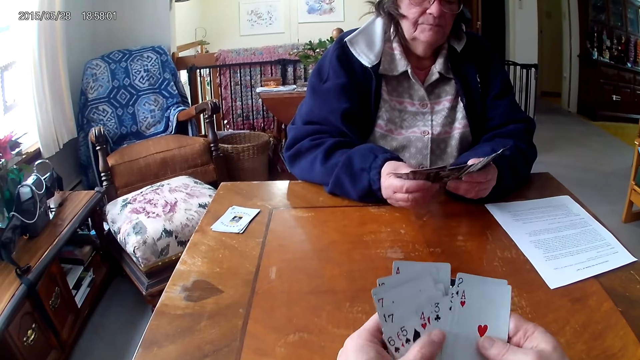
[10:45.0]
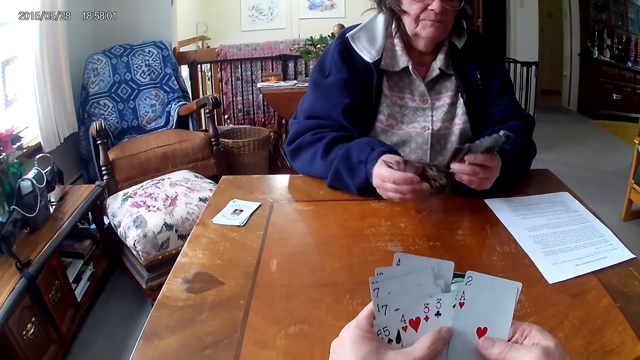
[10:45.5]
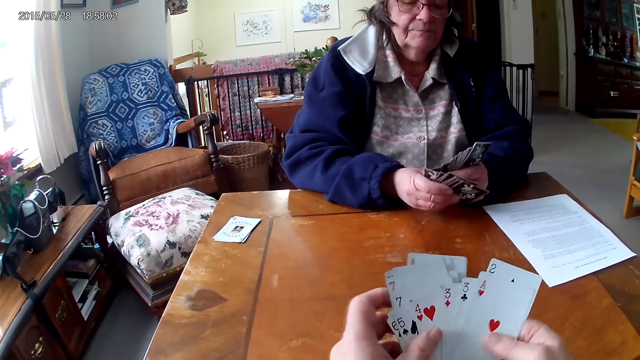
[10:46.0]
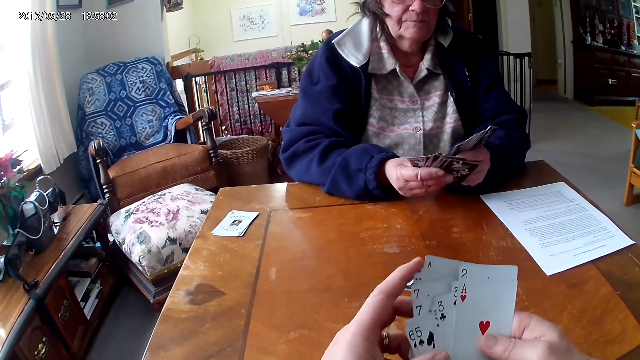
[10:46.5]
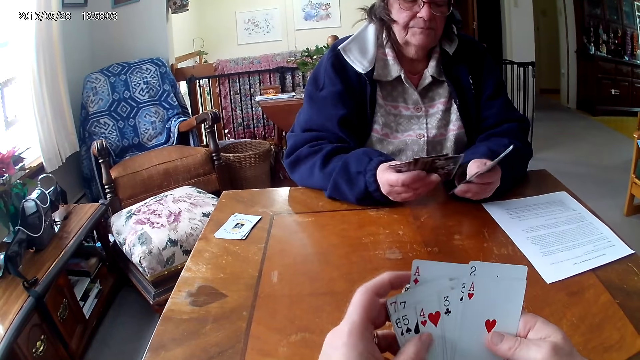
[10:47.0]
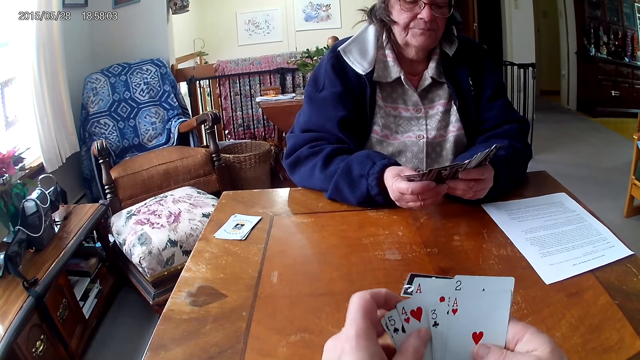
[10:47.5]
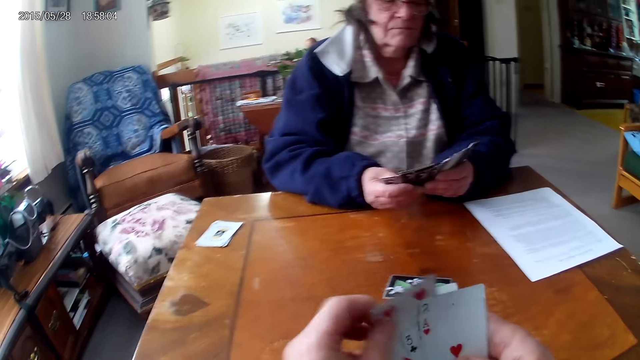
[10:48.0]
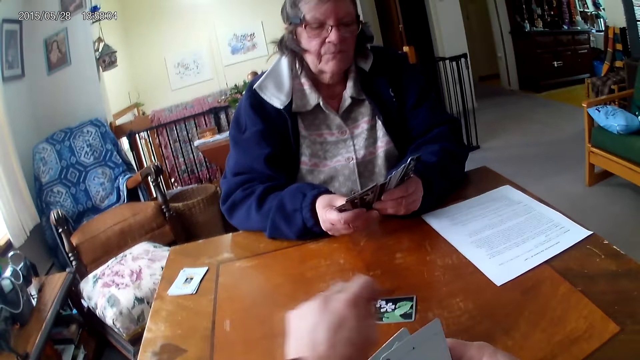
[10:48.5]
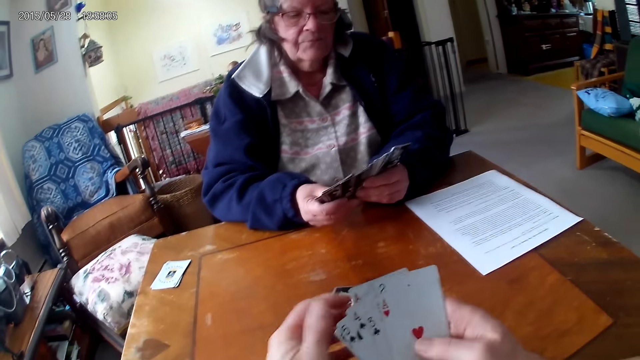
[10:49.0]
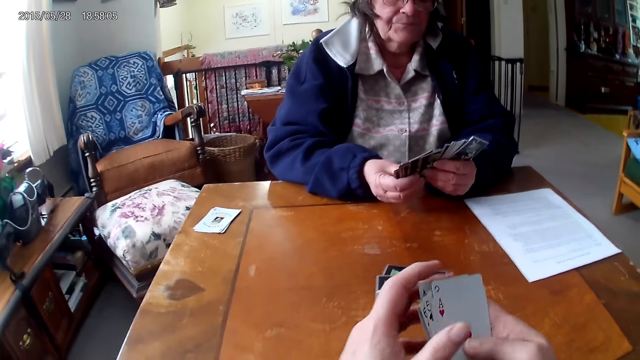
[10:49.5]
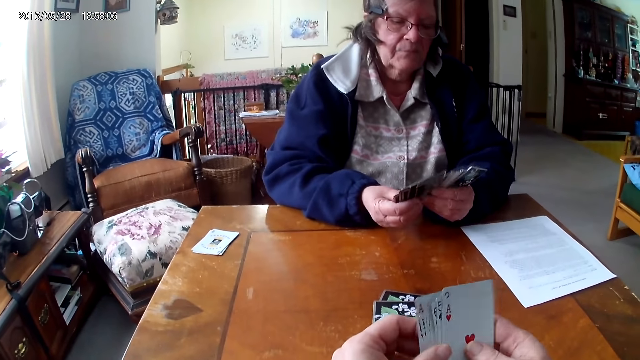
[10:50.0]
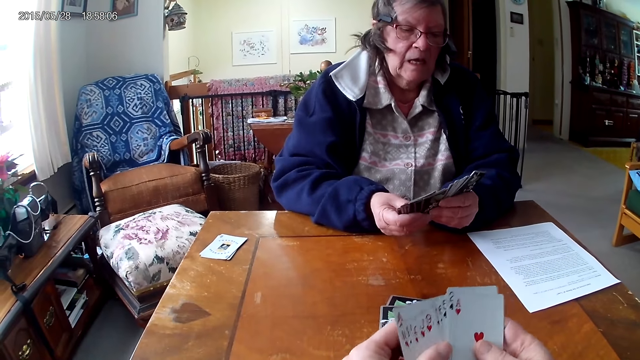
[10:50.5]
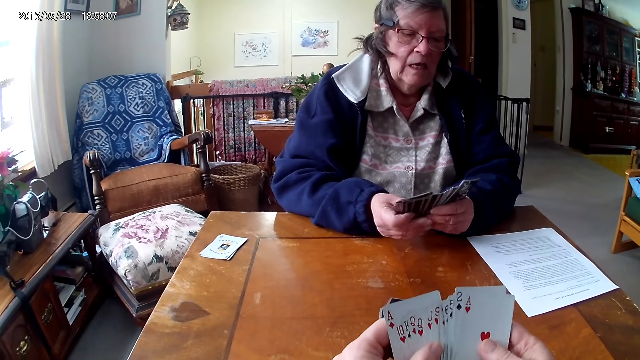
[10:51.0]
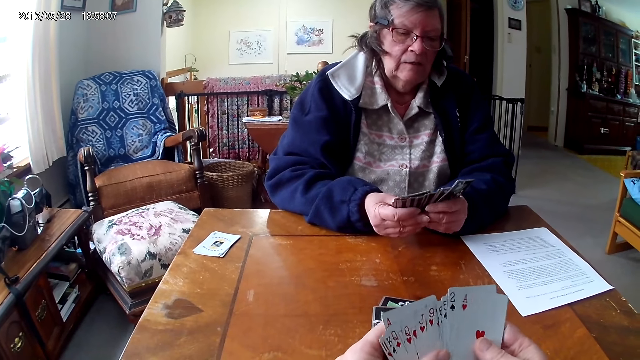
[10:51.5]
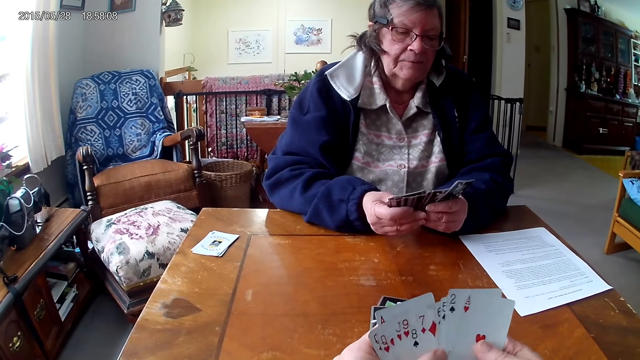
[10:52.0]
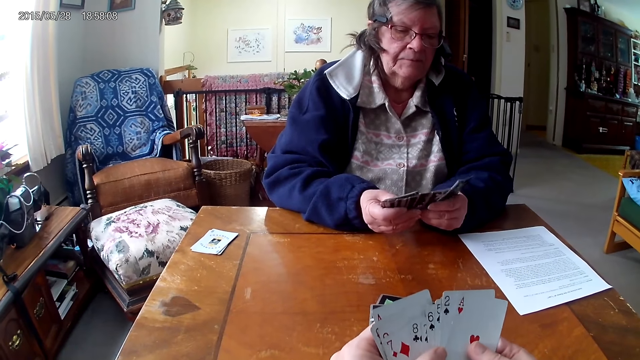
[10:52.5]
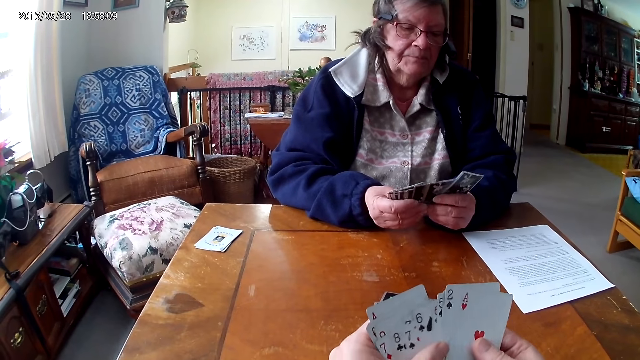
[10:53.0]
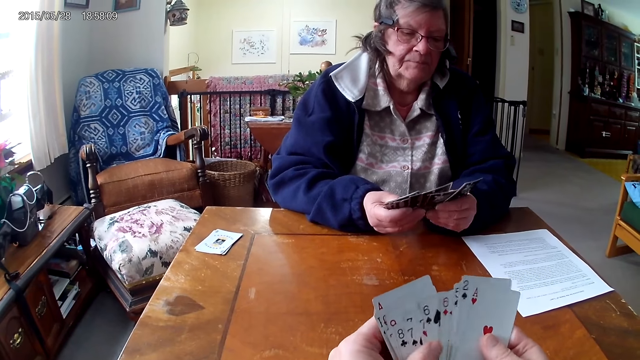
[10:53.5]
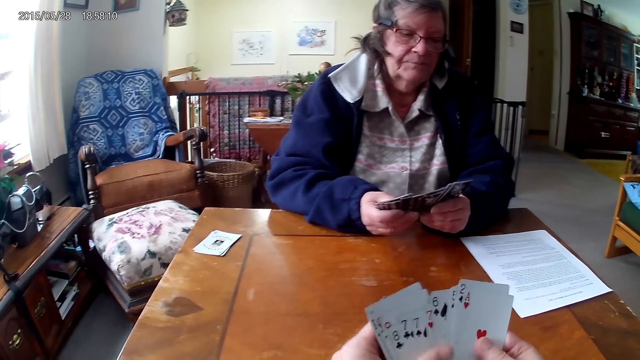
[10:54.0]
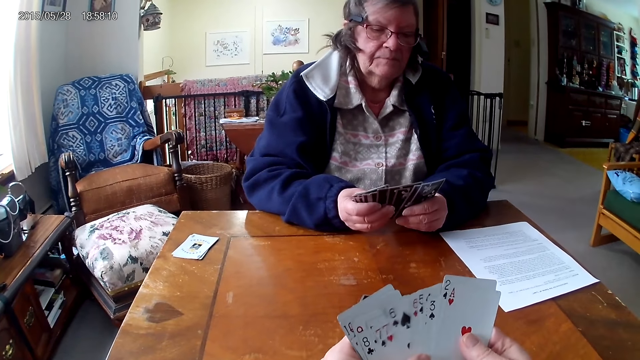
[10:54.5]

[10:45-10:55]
The camera wearer puts a card on the table. A woman arranges the cards.

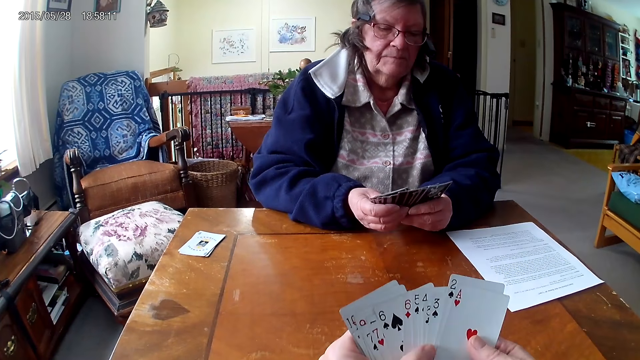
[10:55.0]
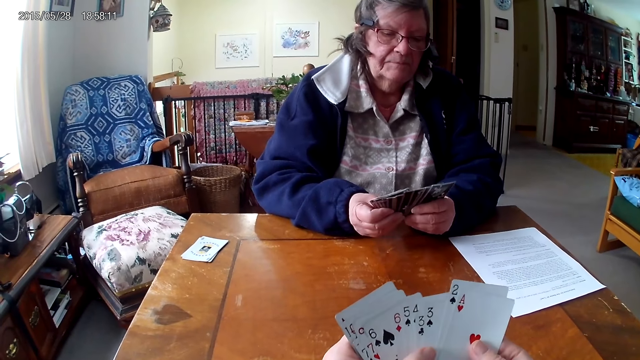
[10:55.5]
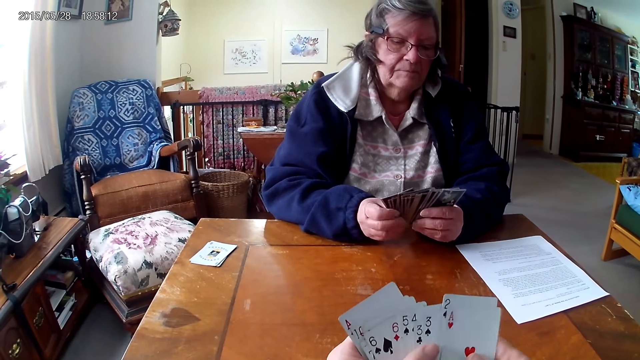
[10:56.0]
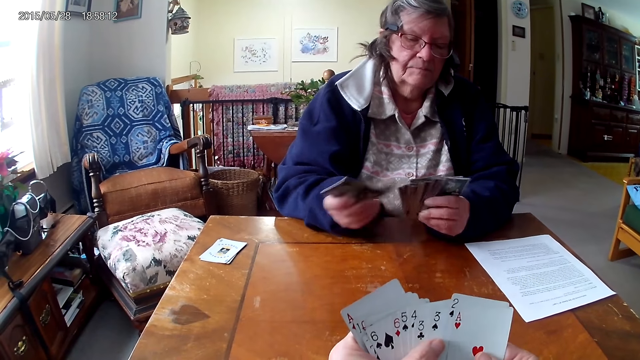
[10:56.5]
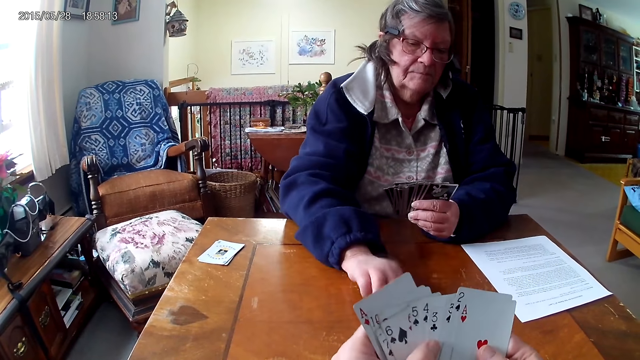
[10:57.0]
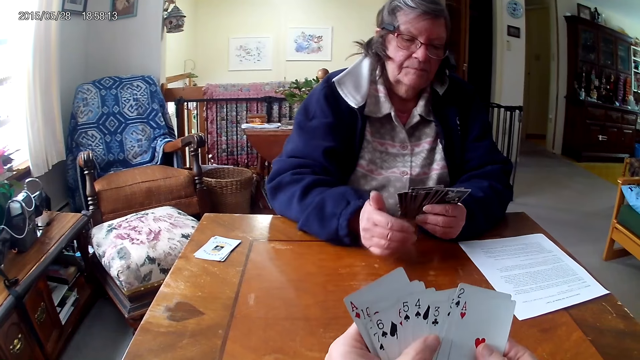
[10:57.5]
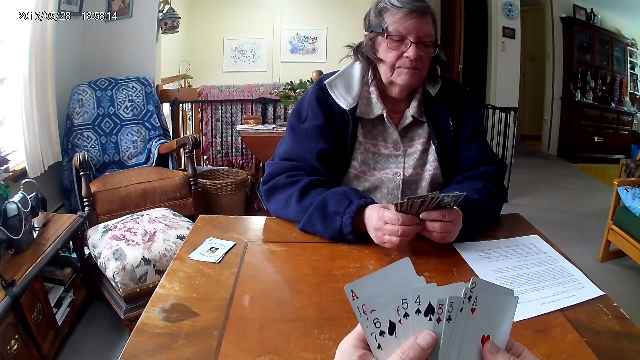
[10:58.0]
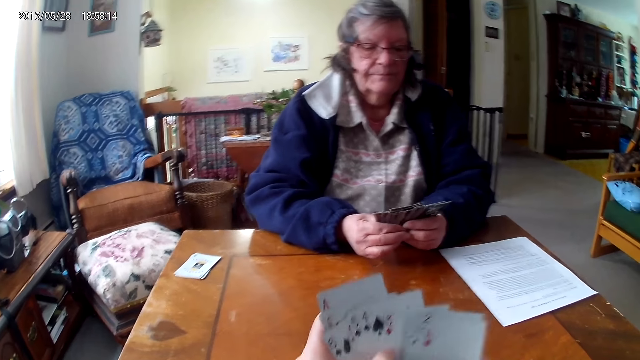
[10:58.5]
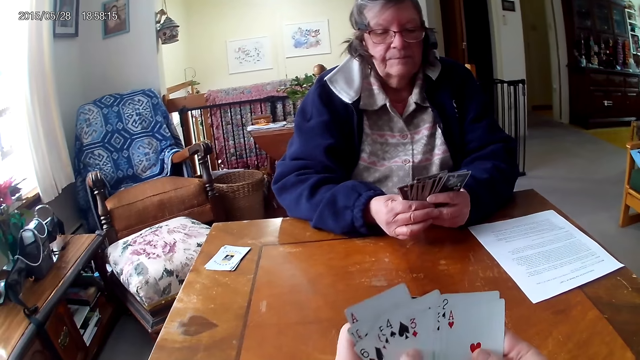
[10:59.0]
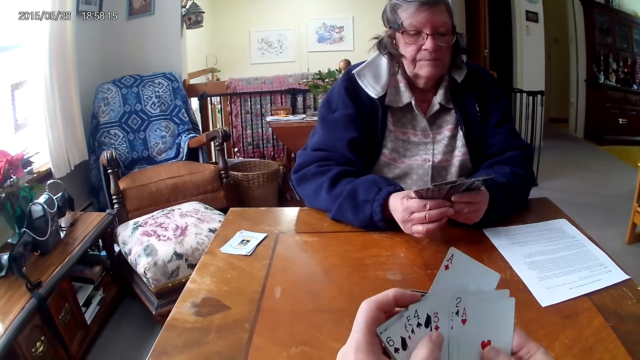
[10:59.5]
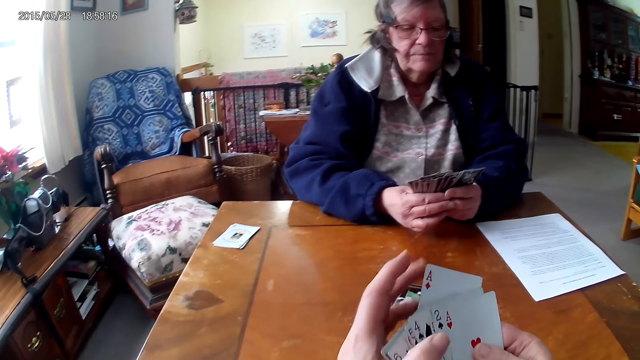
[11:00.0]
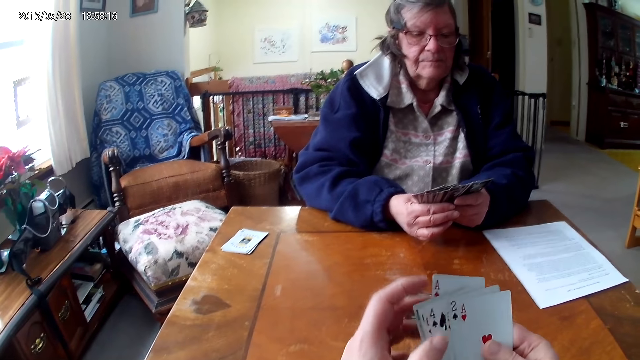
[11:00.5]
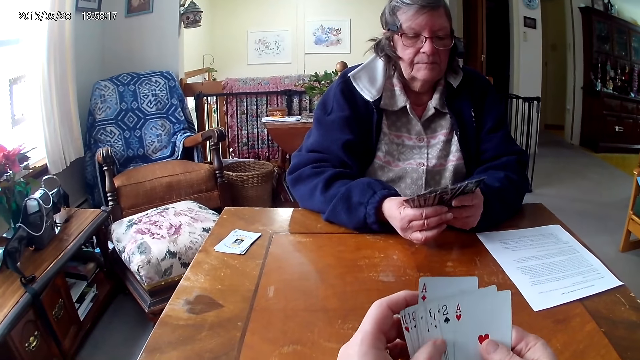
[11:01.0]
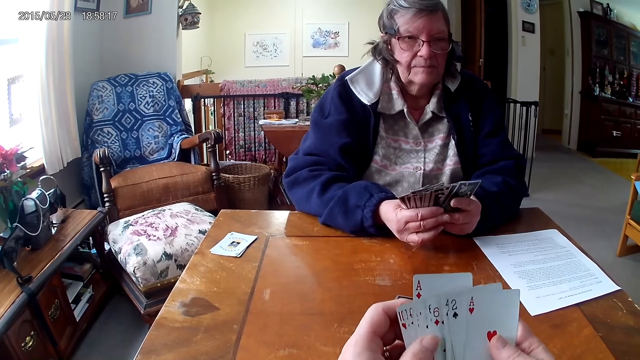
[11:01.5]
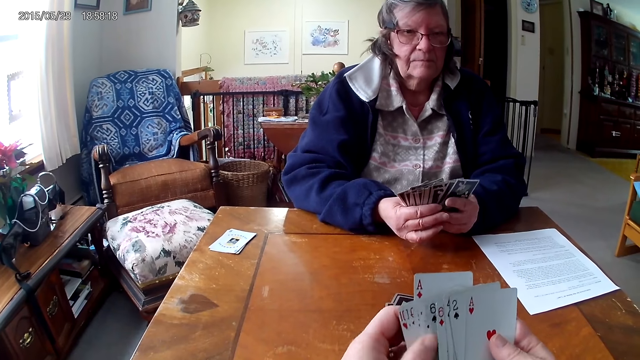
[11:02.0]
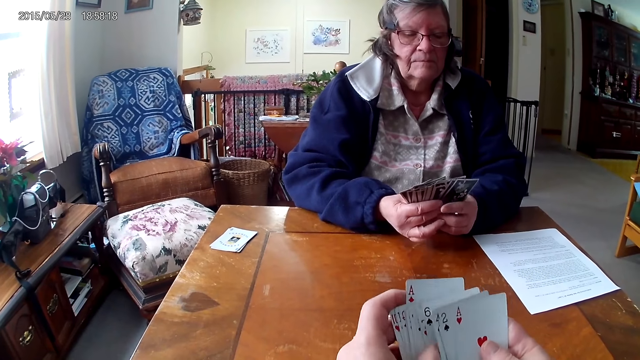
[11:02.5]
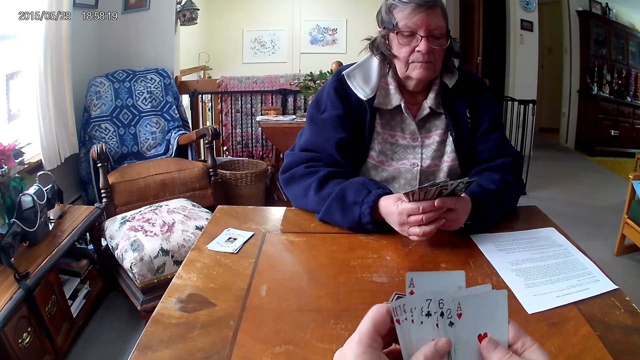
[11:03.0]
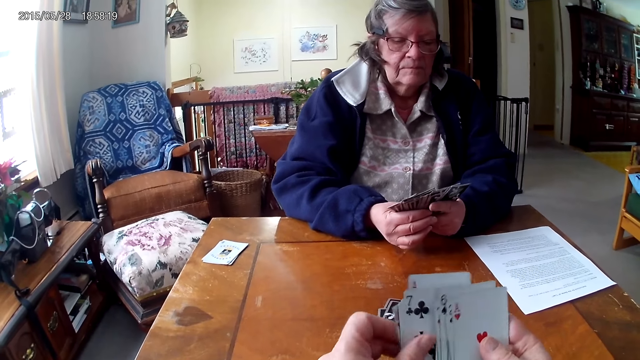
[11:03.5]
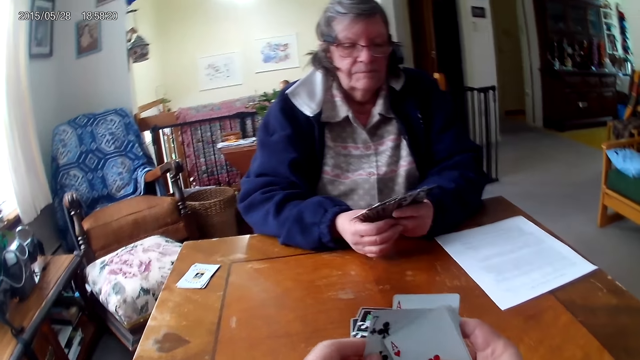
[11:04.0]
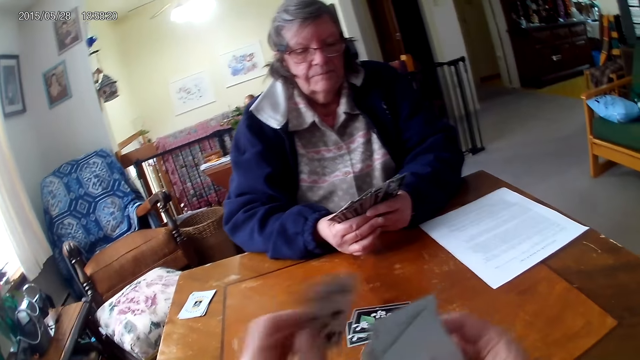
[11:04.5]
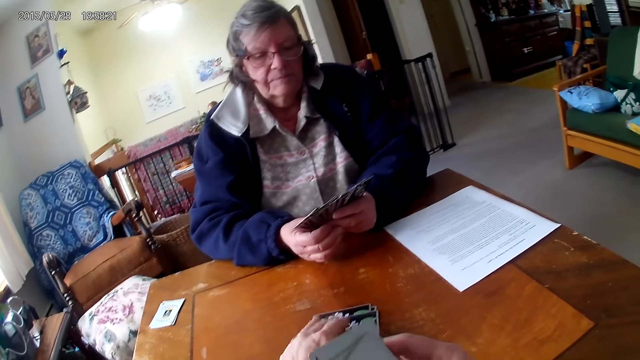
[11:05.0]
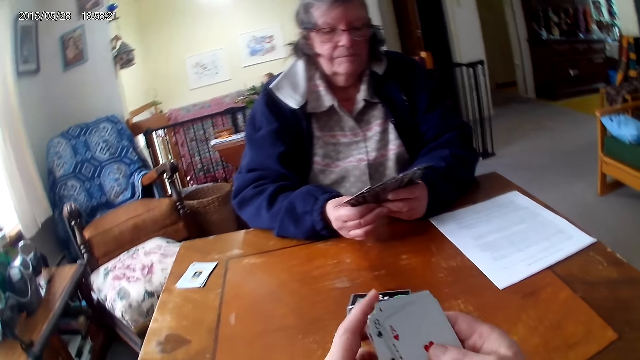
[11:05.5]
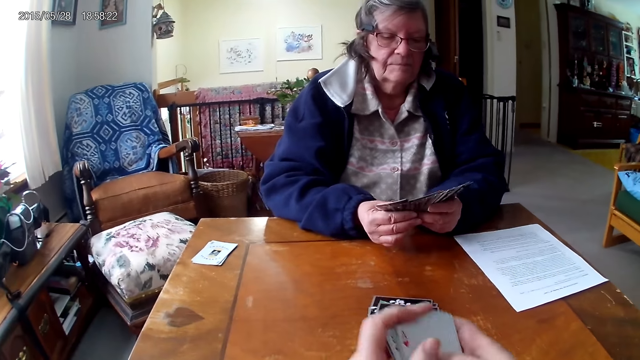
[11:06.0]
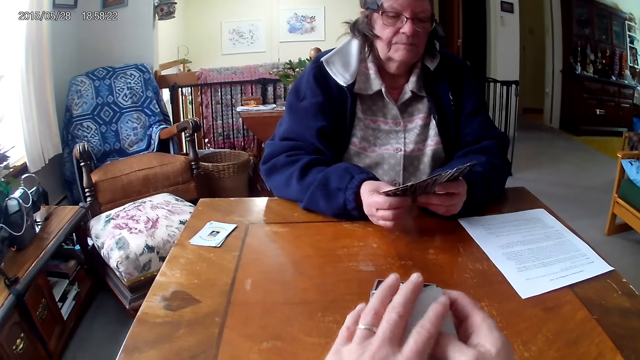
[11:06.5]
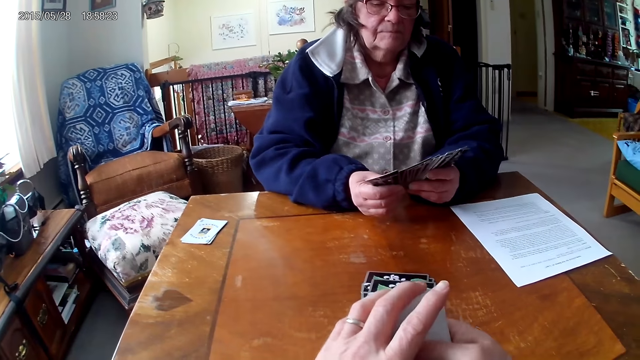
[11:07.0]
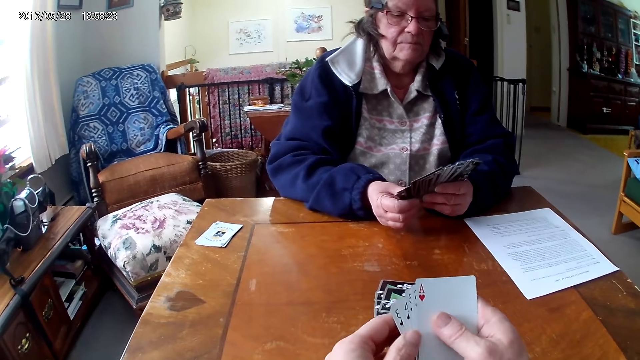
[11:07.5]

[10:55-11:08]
A woman throws cards on the table. The camera wearer arranges the cards. They put a card on the table.
